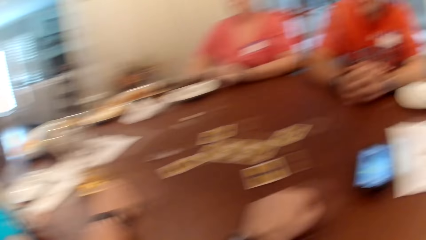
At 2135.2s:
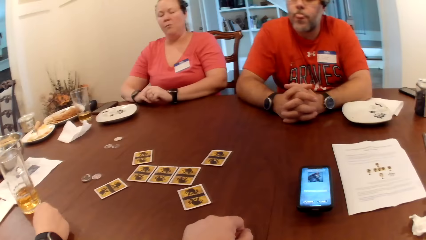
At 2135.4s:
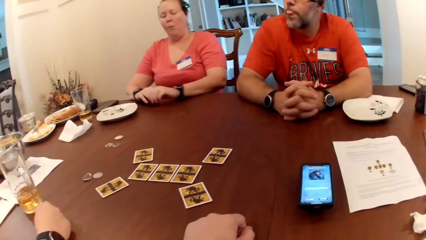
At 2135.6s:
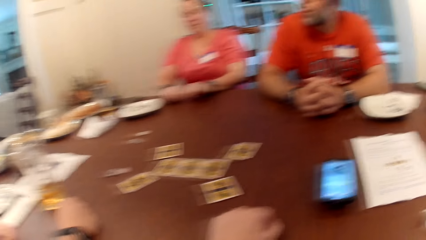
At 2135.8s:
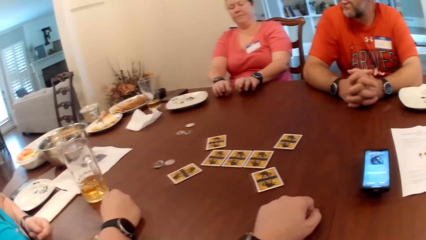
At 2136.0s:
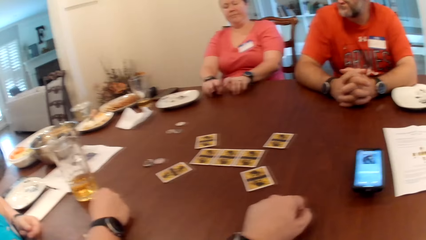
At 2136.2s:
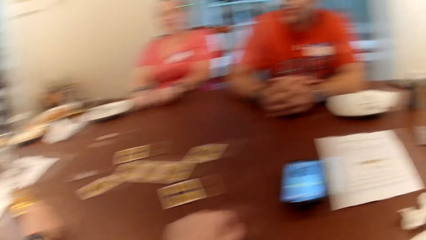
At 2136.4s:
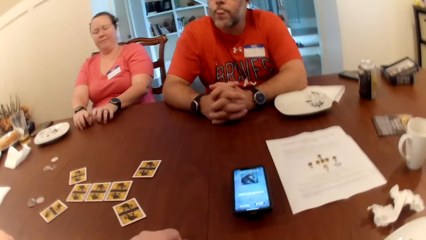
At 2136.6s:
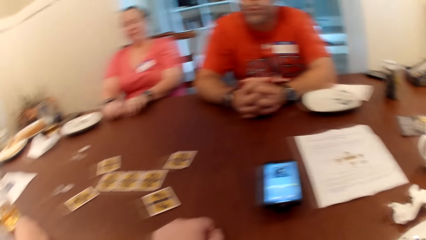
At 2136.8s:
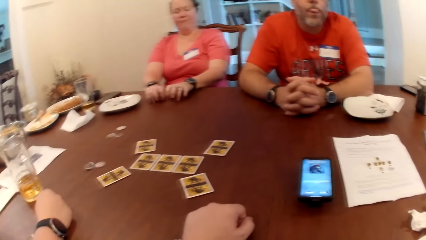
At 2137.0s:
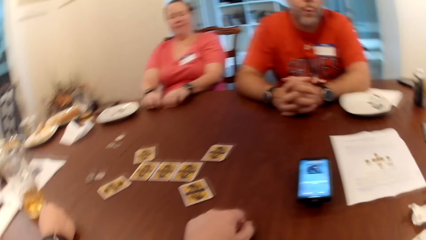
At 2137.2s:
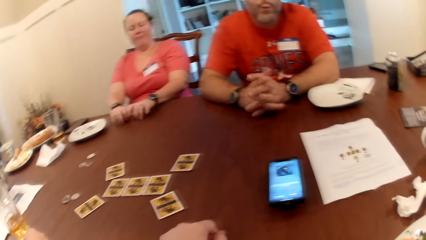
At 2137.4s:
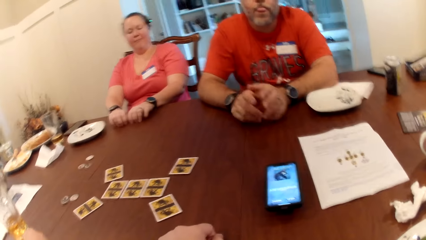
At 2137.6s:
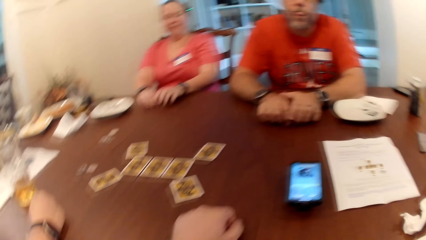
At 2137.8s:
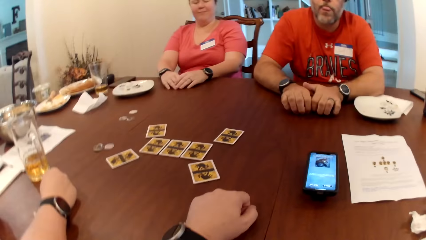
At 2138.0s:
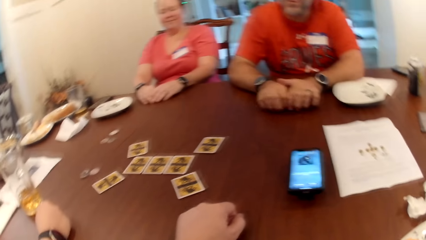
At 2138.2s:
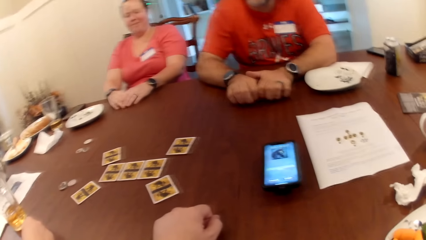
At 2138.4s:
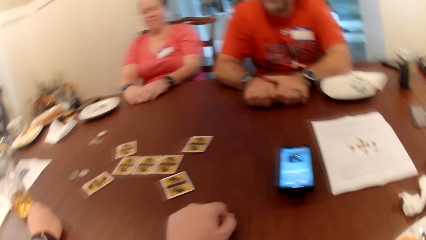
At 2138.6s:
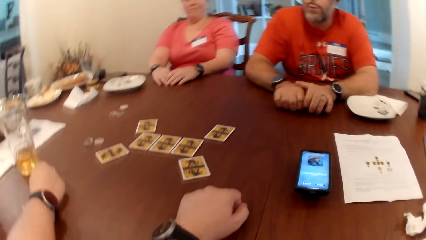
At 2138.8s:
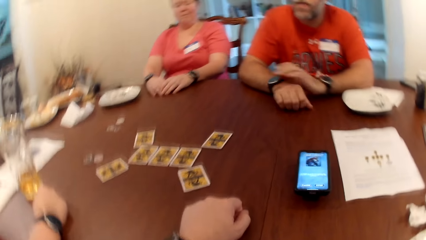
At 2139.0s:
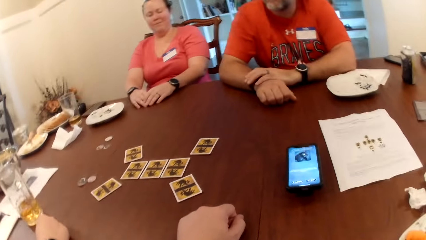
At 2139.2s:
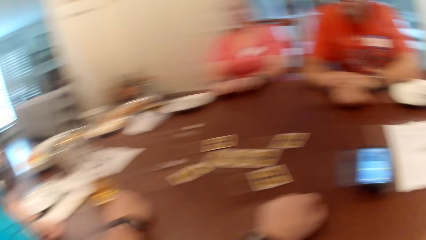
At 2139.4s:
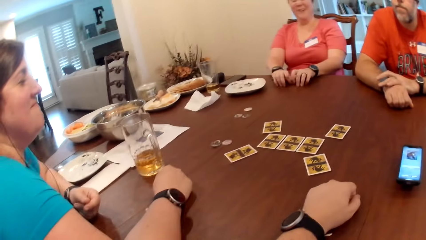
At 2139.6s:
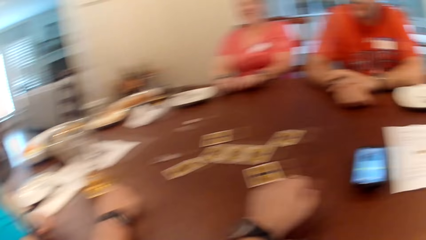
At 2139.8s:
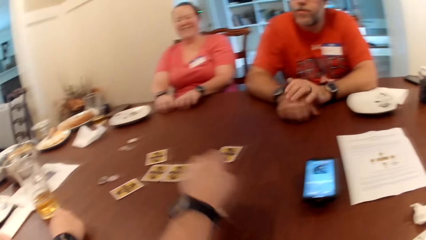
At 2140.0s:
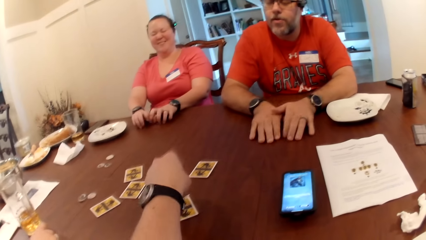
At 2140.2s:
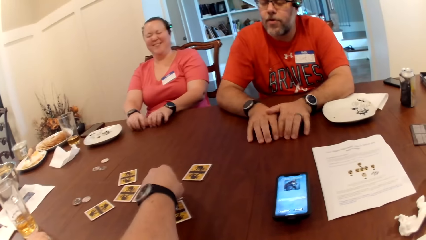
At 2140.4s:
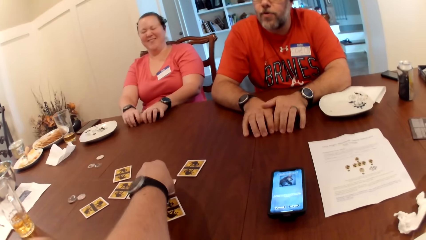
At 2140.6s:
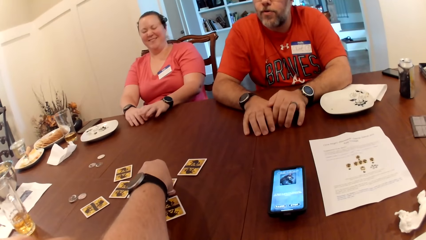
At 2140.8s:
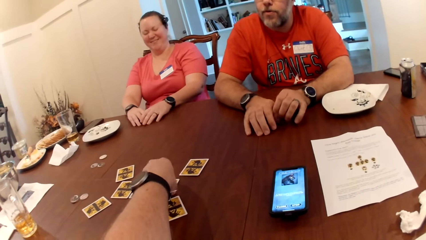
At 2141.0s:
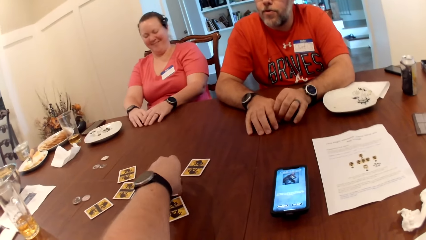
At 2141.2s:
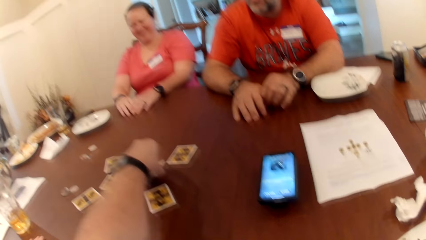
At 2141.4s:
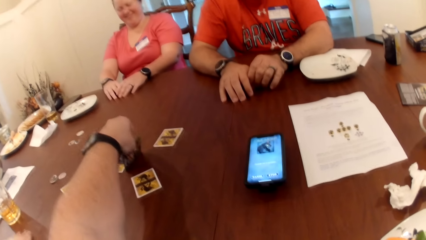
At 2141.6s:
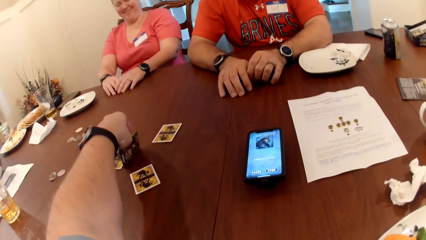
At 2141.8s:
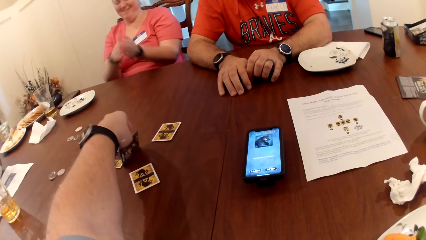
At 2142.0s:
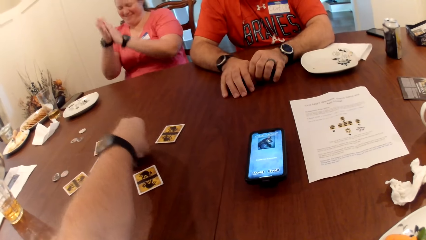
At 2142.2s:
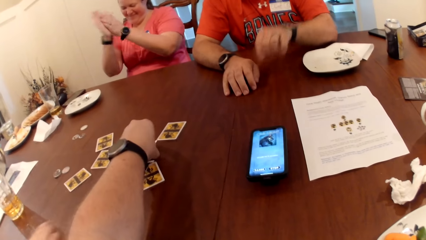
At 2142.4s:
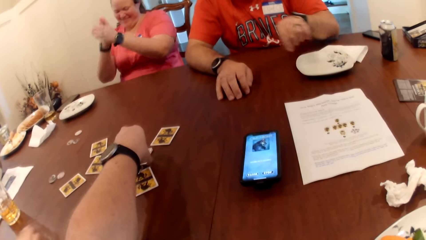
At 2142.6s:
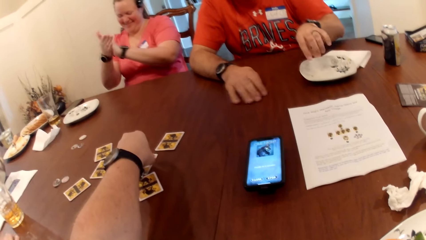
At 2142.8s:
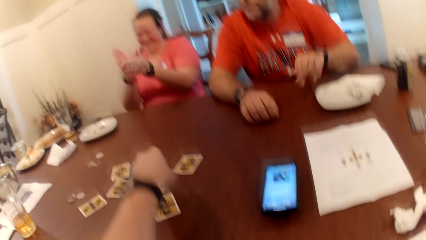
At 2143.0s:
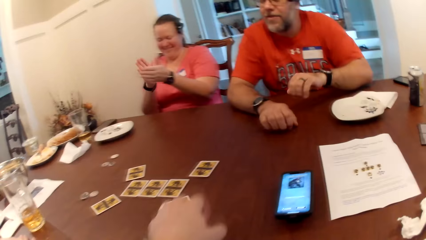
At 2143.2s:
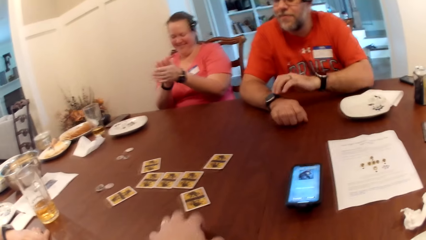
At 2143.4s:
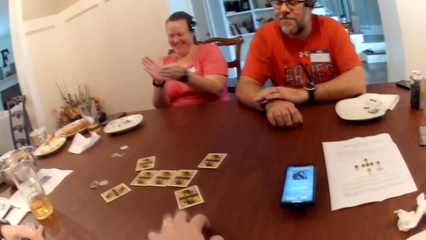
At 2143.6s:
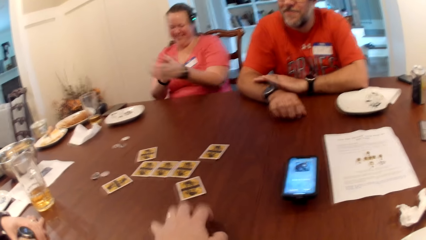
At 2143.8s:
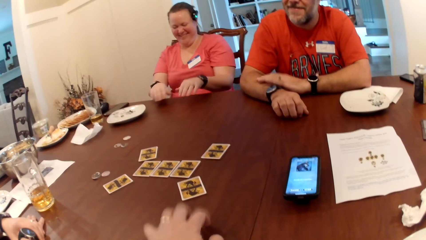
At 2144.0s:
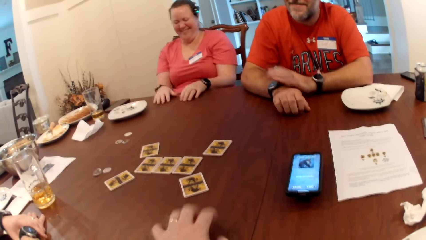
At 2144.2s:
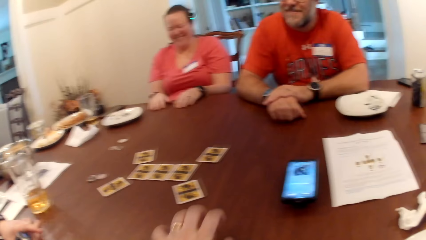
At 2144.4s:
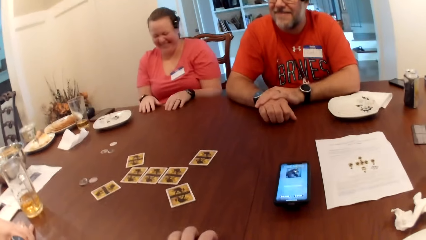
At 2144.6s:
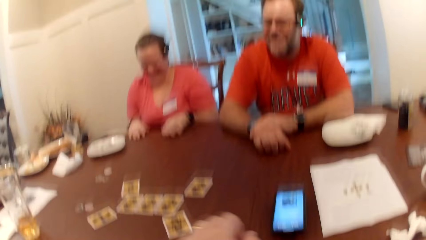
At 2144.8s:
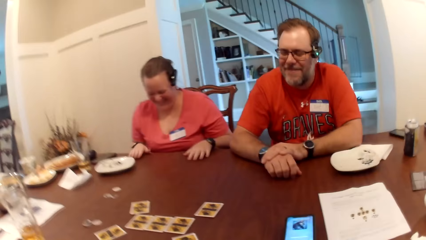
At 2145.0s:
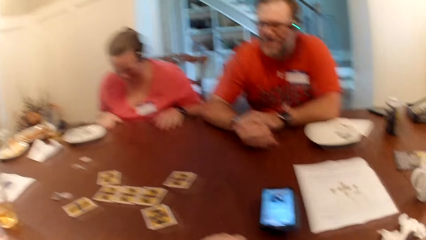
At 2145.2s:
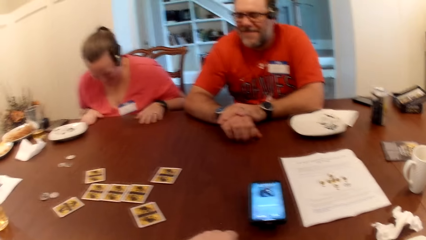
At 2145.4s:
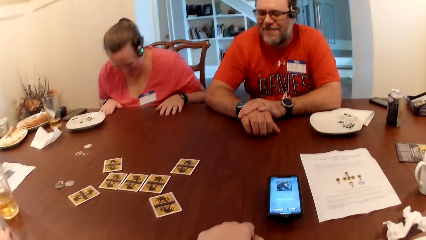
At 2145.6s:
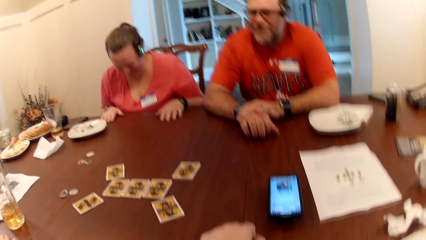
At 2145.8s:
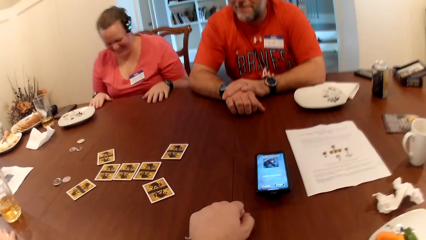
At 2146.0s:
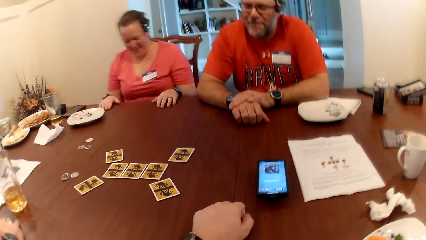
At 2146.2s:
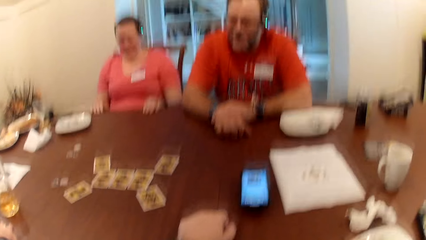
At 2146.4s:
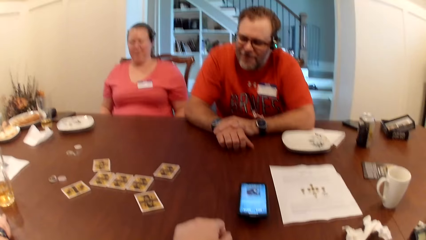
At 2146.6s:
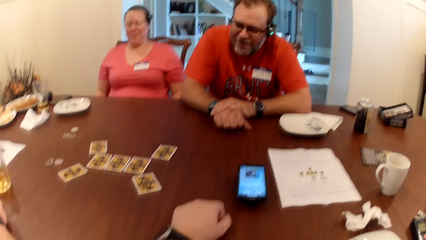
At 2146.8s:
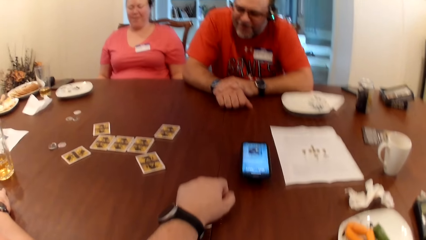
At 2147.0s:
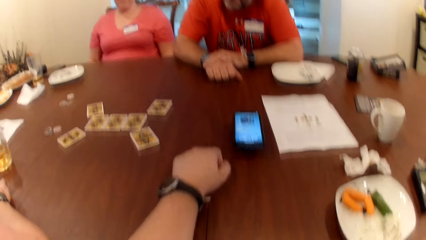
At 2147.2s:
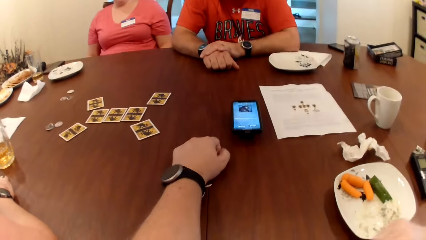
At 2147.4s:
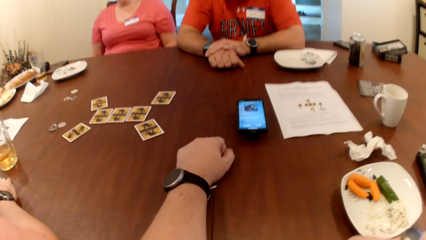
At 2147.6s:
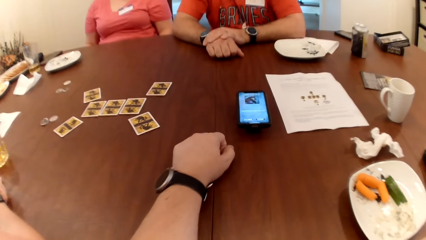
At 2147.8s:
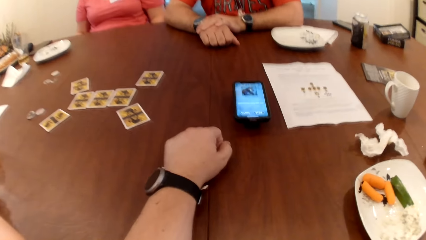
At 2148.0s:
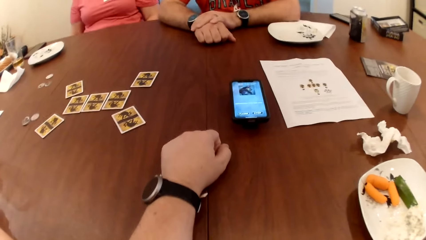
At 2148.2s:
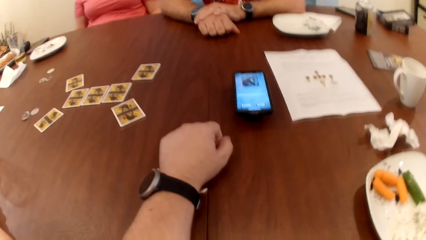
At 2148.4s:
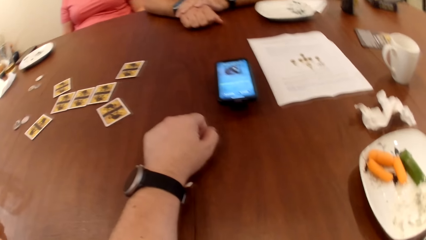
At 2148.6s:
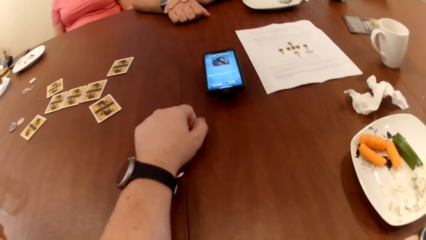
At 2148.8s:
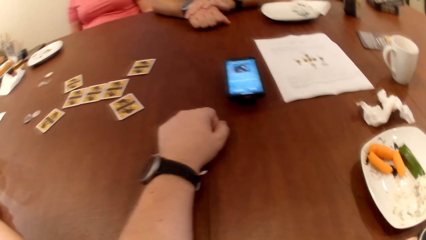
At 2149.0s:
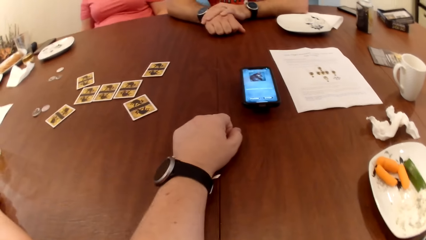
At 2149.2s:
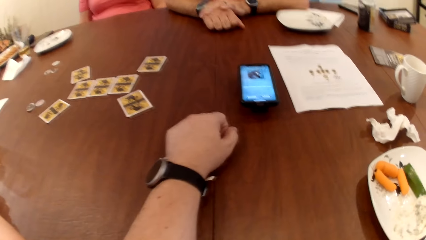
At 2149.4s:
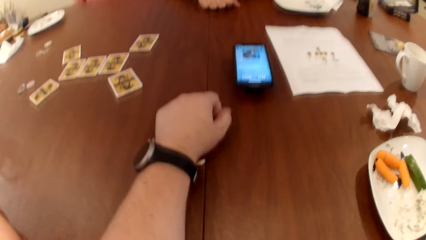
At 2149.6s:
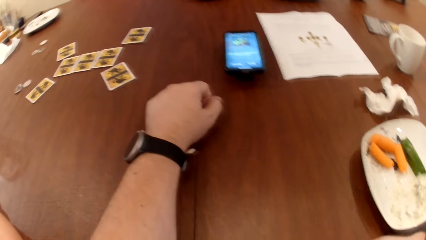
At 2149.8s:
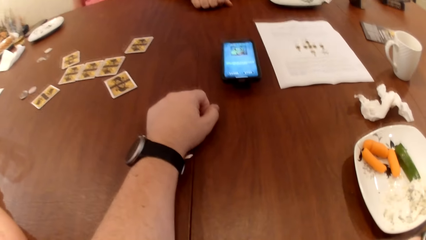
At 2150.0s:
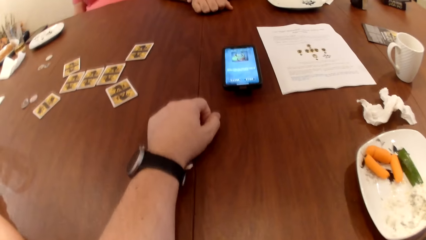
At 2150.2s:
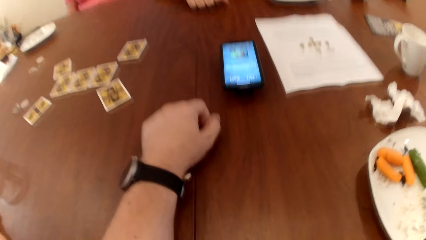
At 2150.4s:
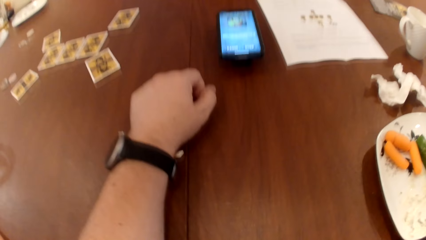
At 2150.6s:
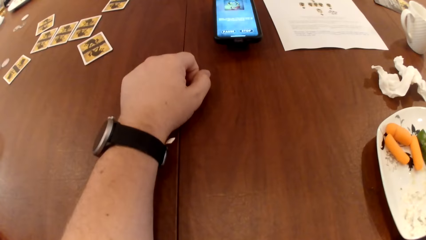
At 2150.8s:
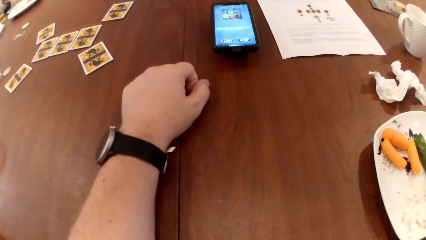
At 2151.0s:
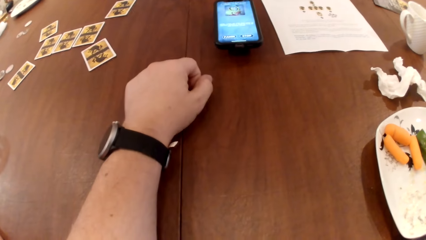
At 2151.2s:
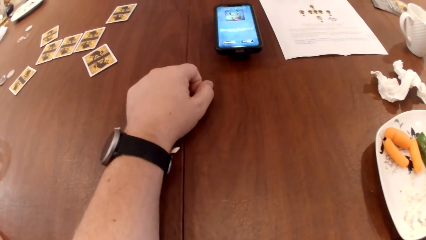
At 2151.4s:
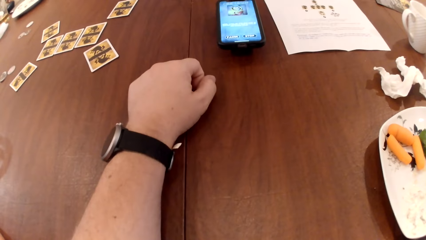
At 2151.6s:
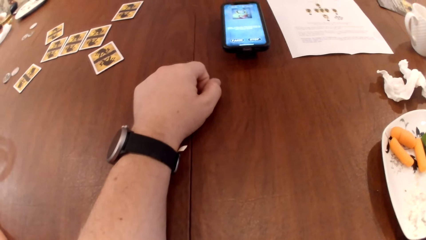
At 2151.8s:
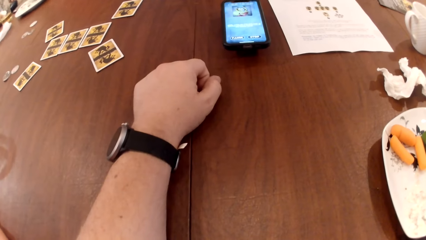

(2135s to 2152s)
The camera wearer opens the card on the table with his left hand. The woman removes both hands from the table. The camera wearer puts the card on the table. The woman places both hands on the table. The camera wearer hits the table.
